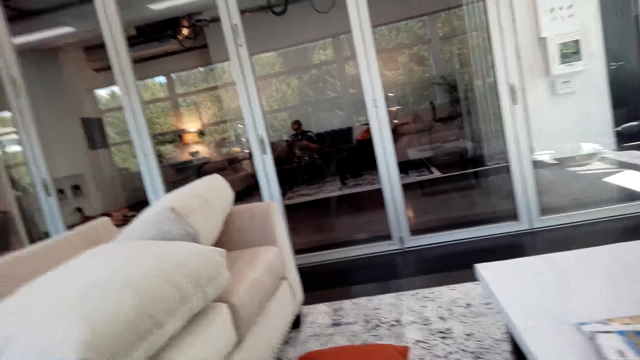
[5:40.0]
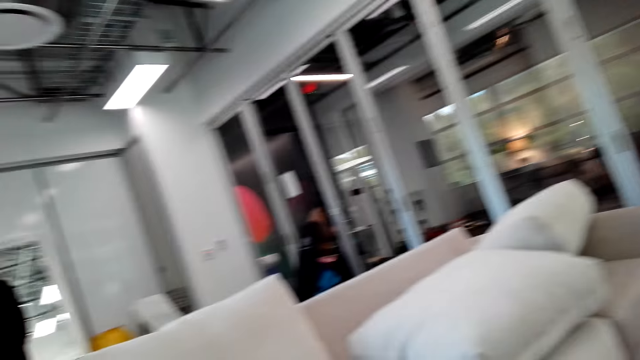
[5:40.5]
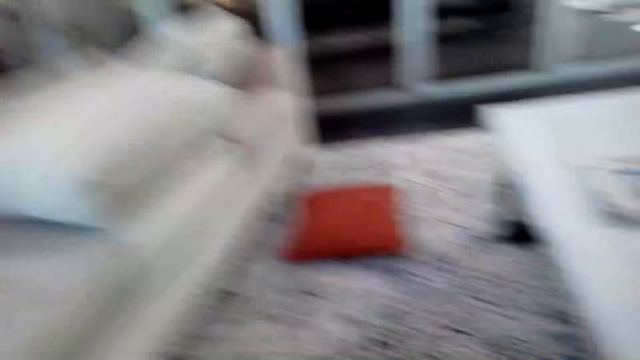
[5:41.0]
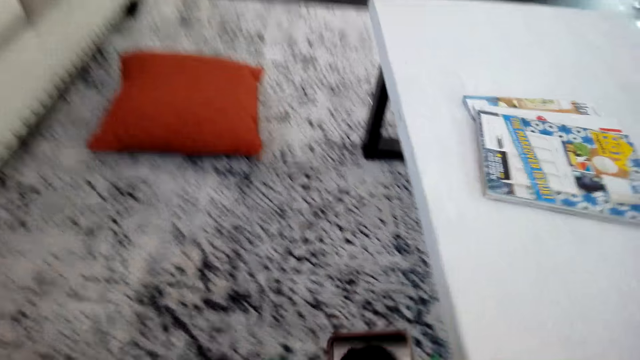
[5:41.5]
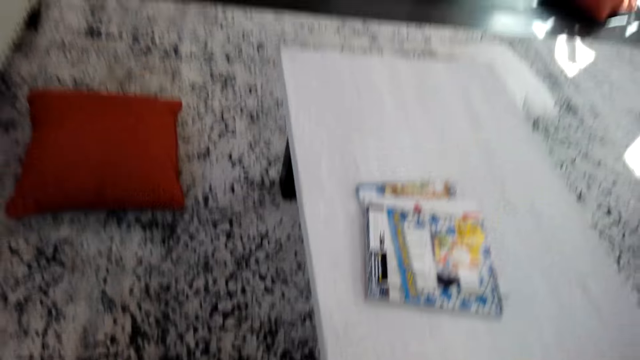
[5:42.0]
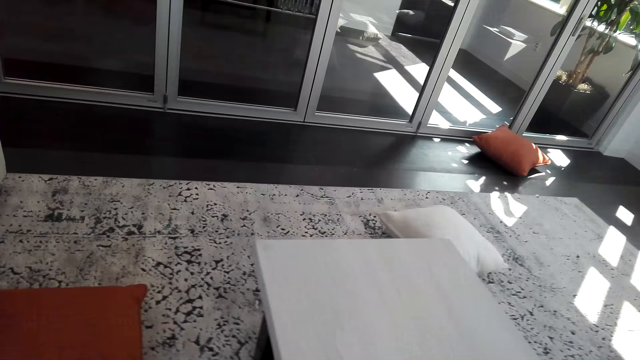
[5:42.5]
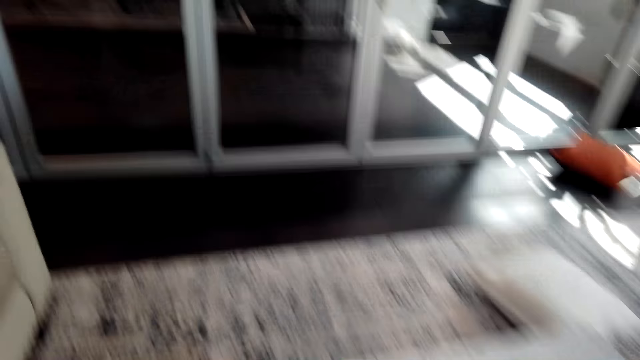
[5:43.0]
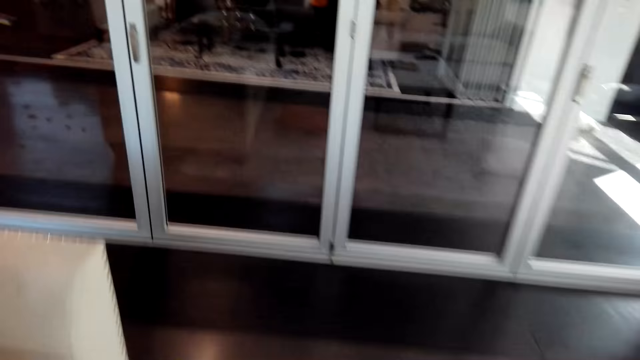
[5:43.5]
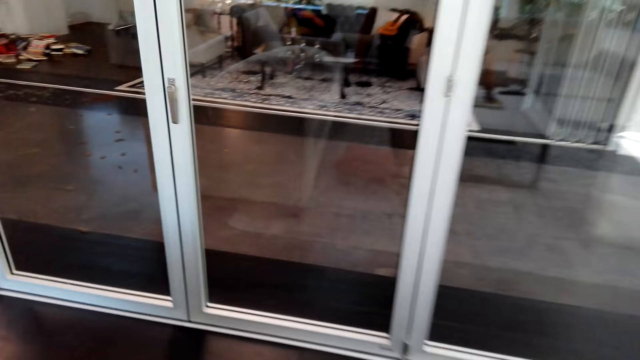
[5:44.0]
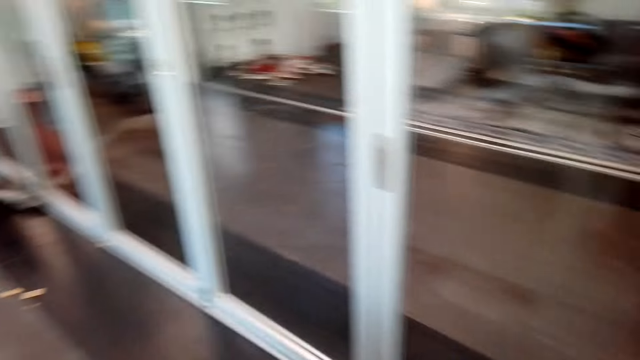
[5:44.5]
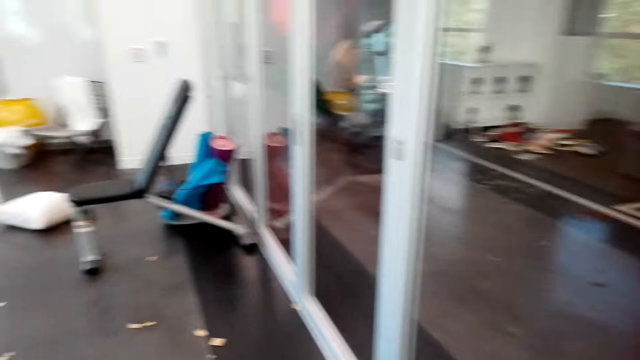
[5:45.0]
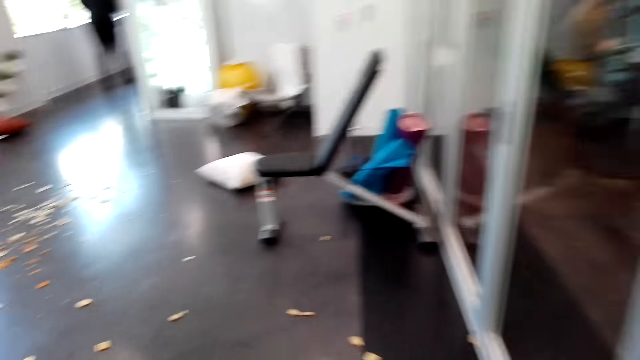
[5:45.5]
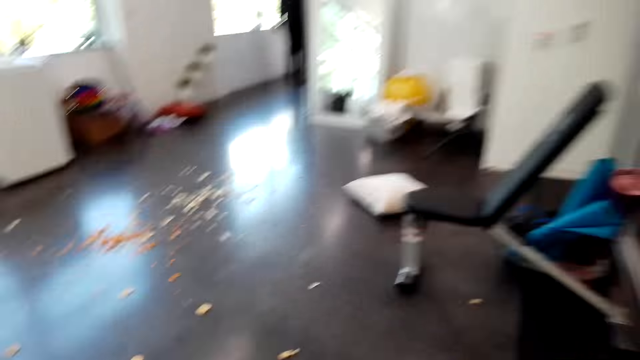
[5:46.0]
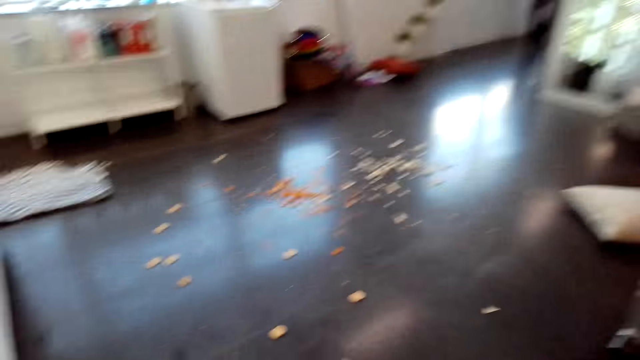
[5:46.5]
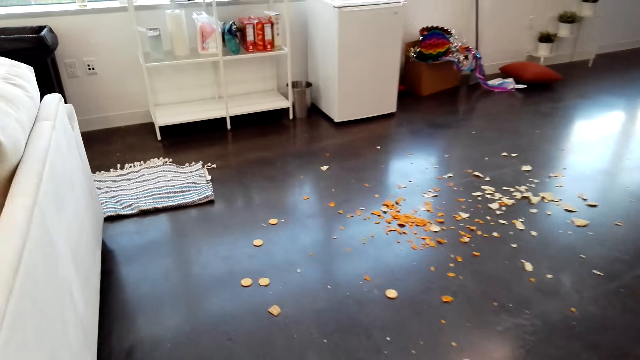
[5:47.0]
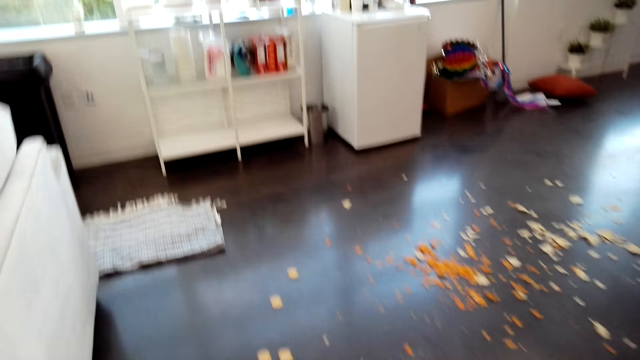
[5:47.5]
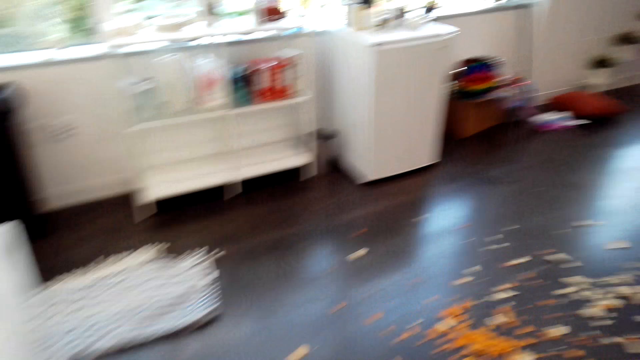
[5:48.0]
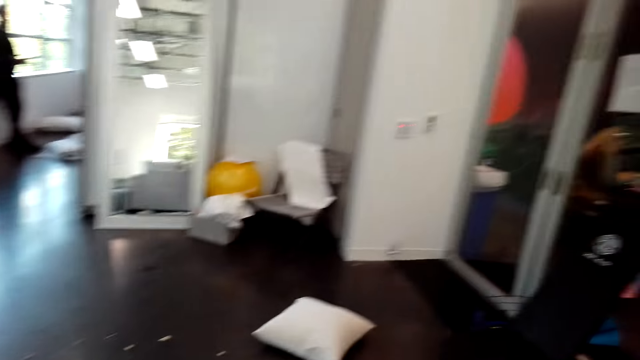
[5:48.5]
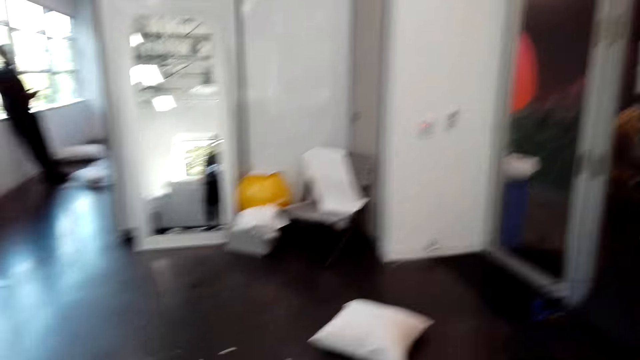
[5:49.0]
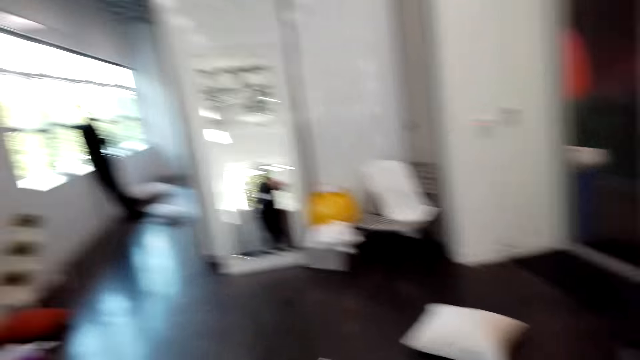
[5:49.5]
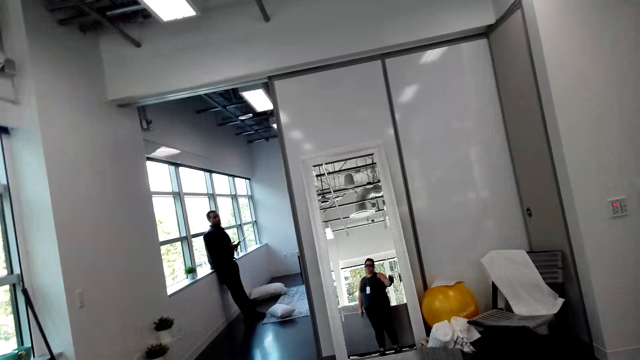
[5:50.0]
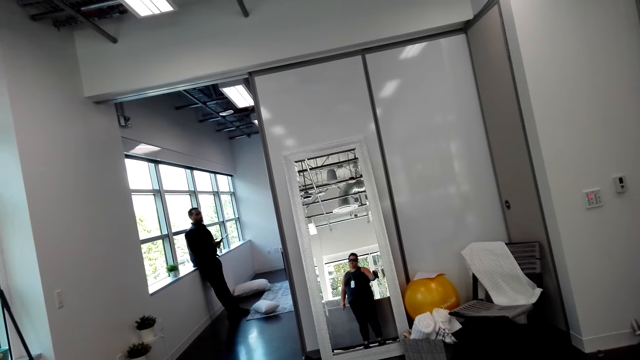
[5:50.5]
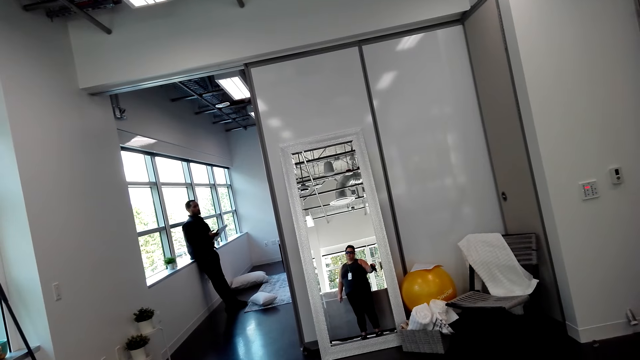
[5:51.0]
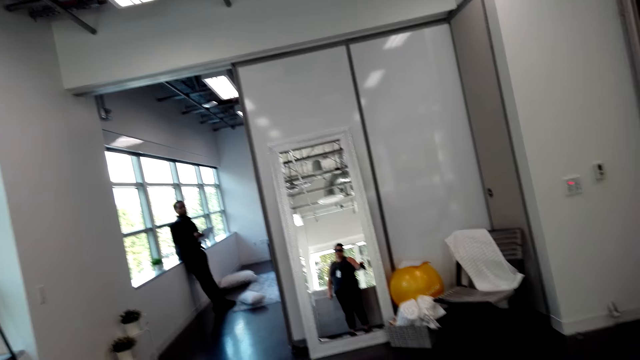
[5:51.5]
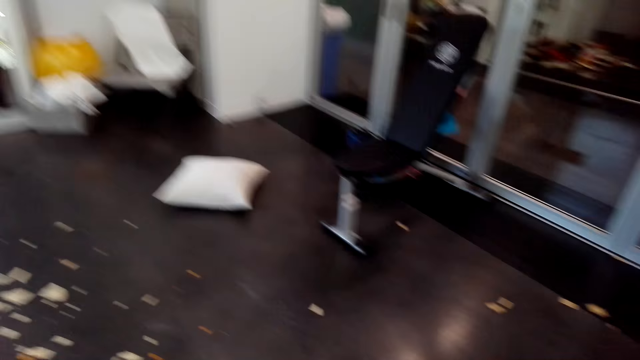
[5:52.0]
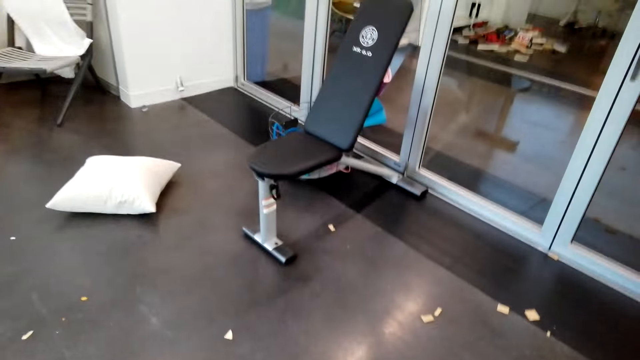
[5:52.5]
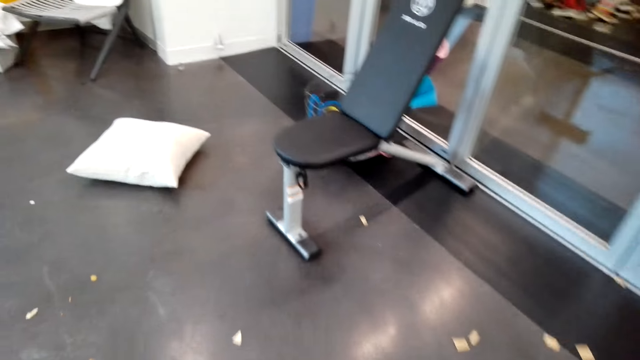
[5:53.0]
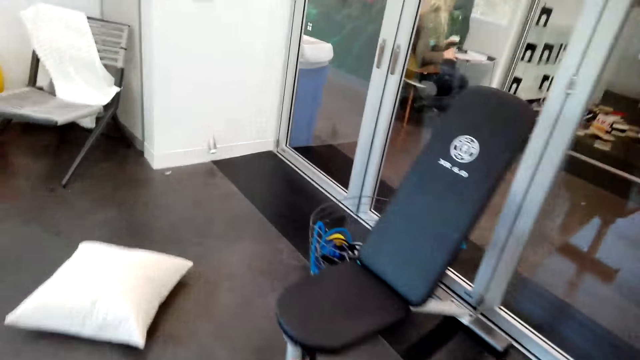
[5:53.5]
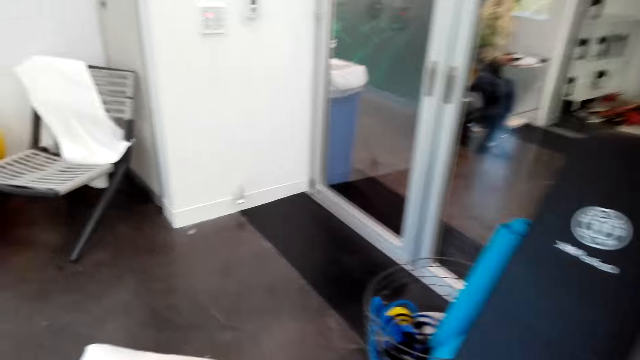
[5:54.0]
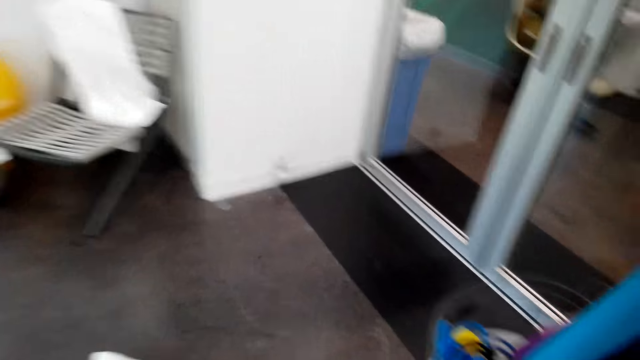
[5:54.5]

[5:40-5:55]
The camera wearer stands up and walks around the apartment. They look around the apartment and interact with a man. The man stands in the bedroom. The camera wearer walks around the apartment.

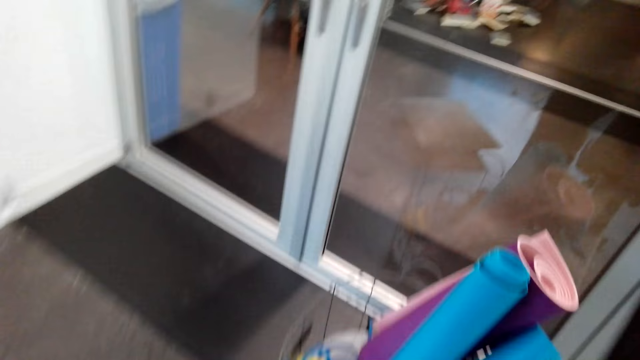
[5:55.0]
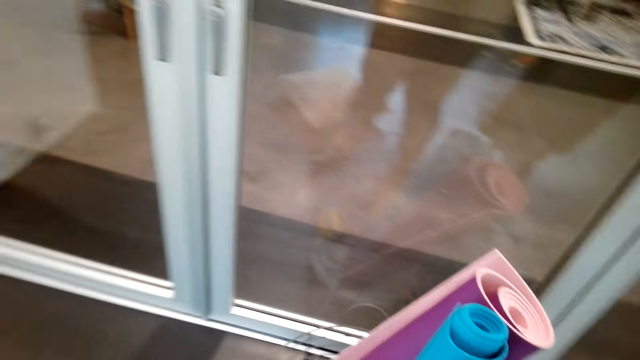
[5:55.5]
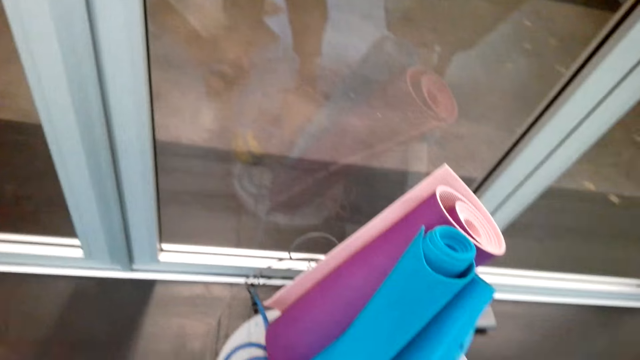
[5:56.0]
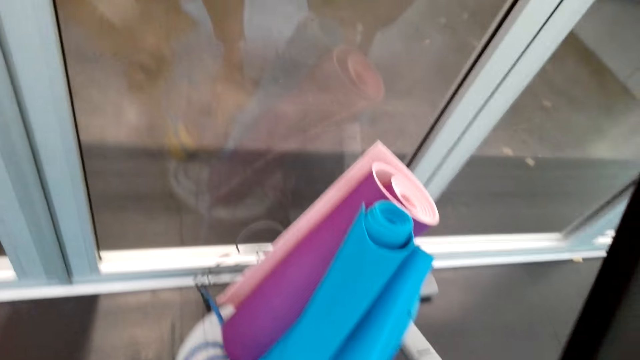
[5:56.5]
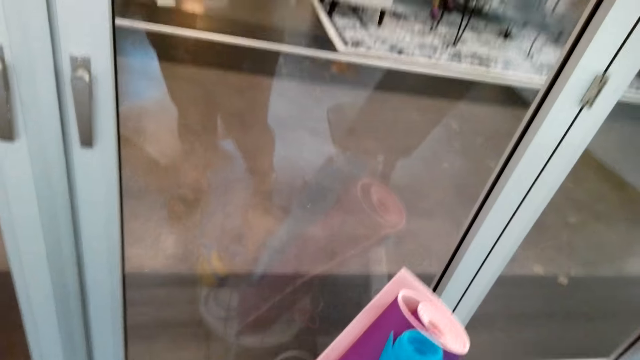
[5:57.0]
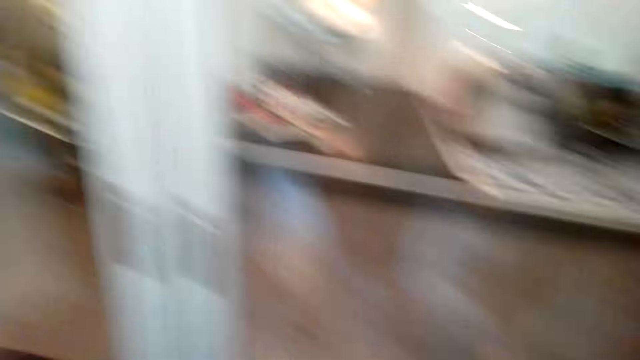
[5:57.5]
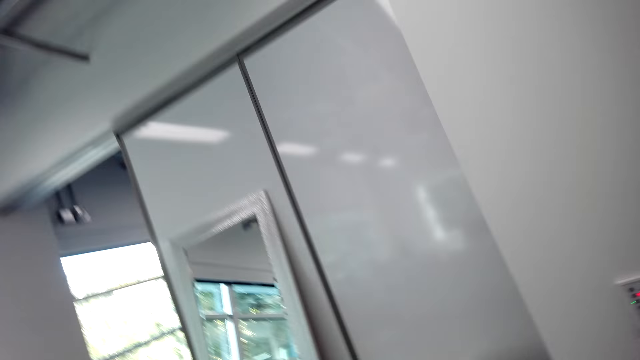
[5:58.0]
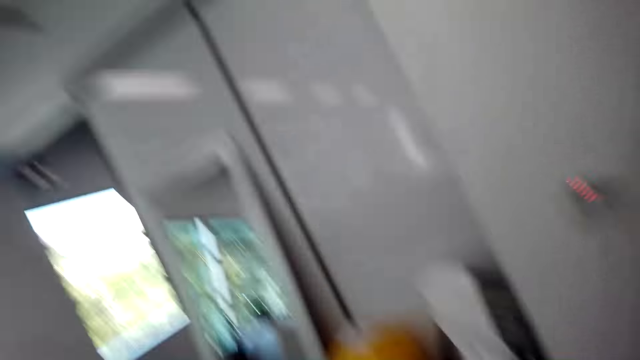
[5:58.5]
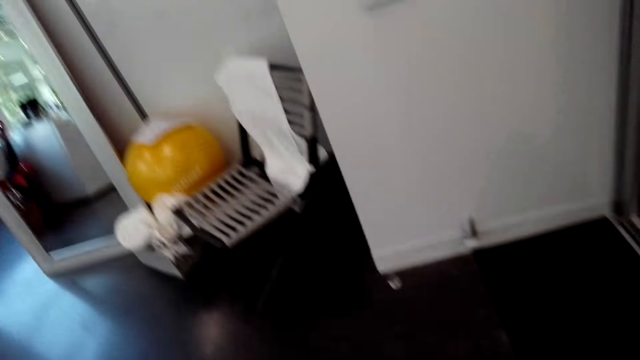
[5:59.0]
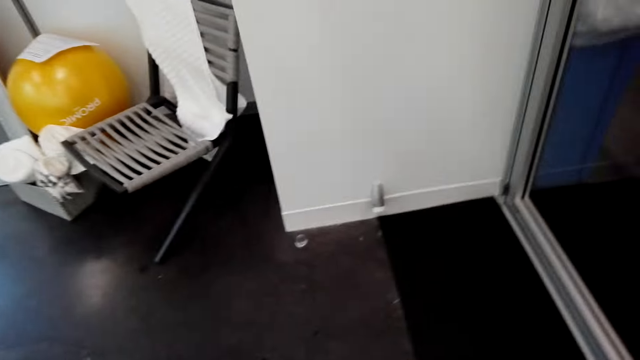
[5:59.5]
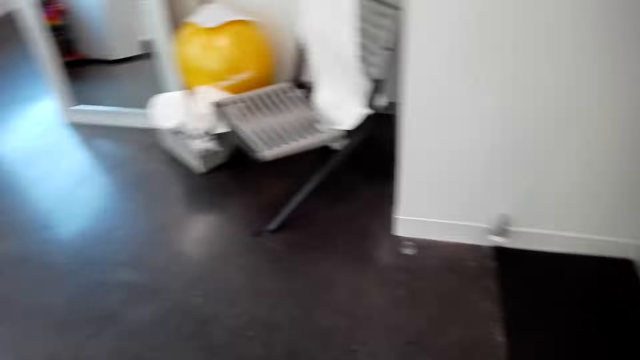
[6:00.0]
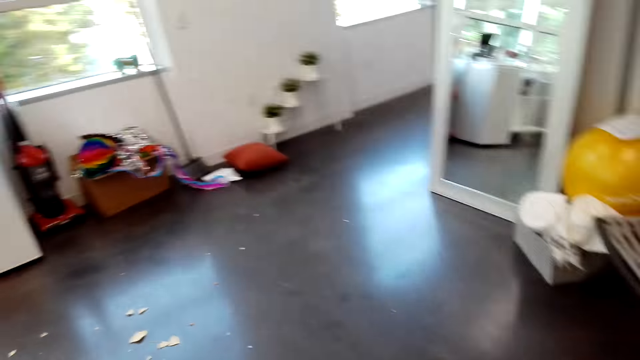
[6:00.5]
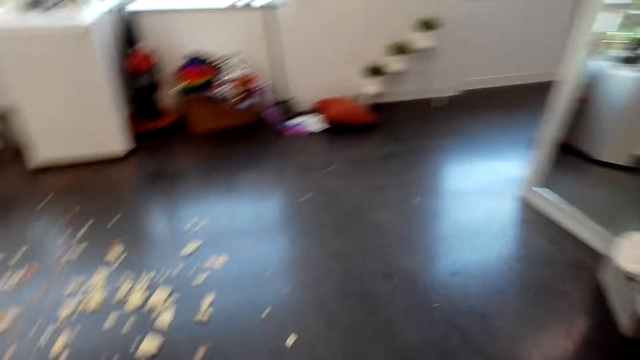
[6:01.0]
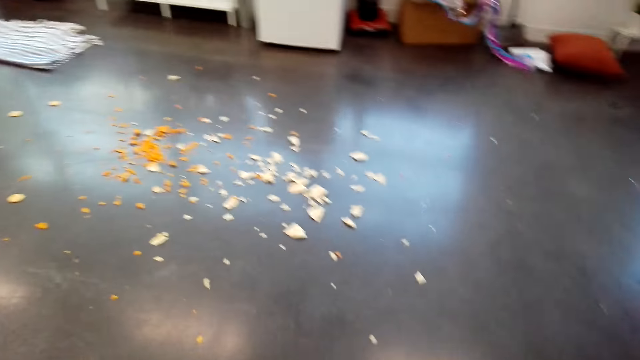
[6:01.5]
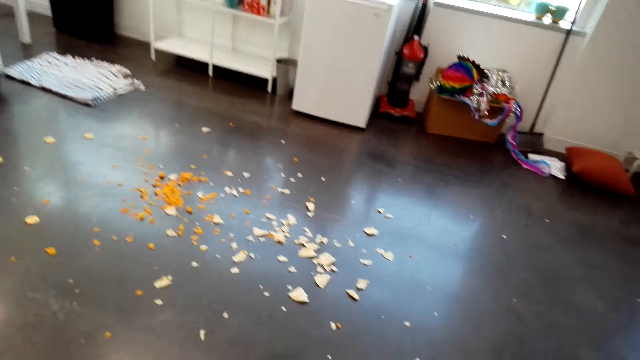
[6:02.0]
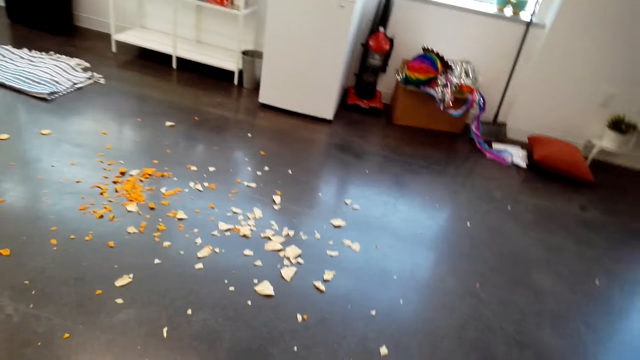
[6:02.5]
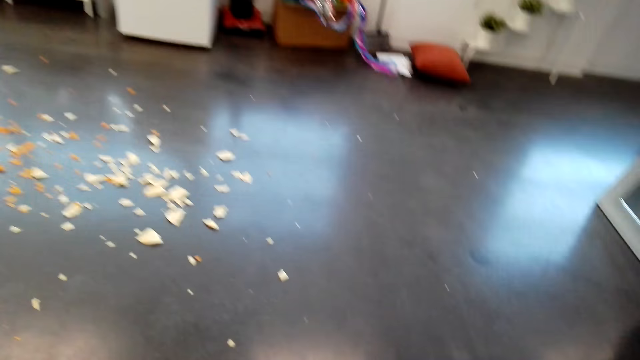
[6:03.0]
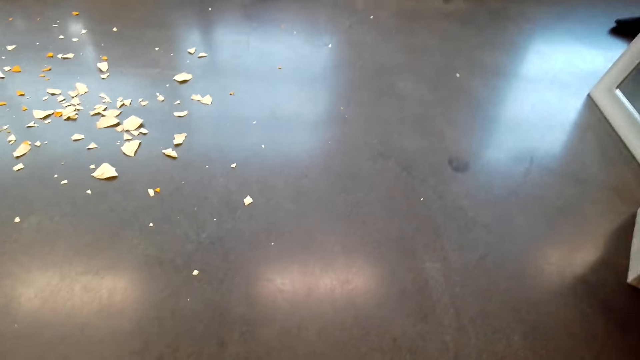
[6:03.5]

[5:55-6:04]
The camera wearer looks around the apartment.
